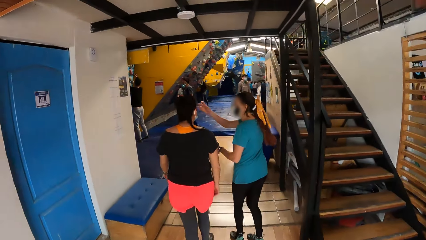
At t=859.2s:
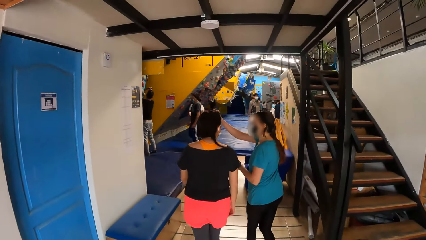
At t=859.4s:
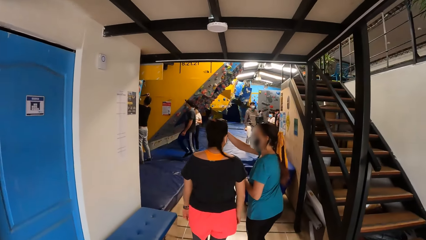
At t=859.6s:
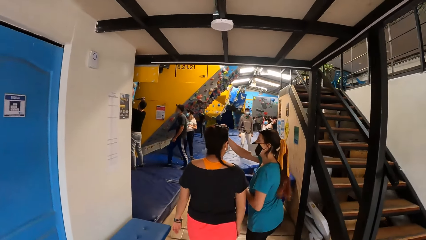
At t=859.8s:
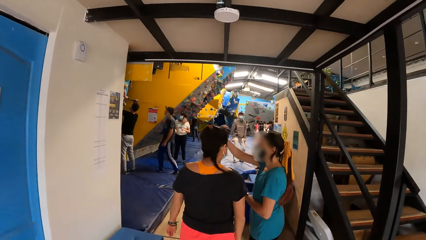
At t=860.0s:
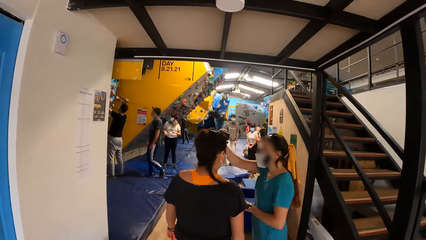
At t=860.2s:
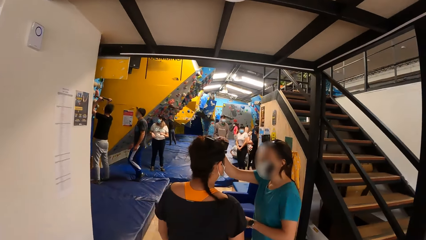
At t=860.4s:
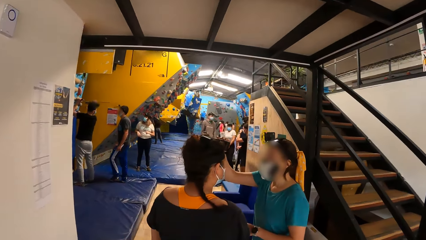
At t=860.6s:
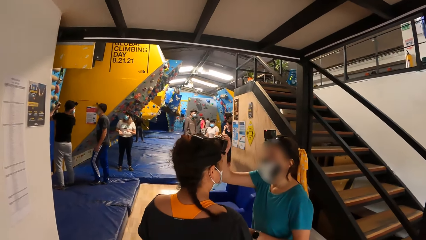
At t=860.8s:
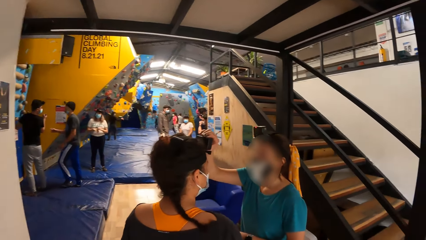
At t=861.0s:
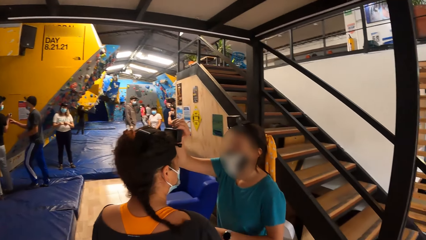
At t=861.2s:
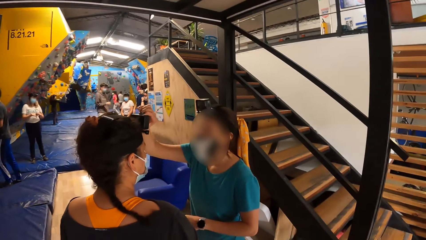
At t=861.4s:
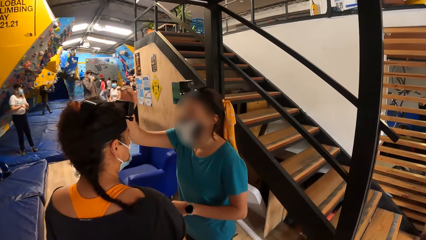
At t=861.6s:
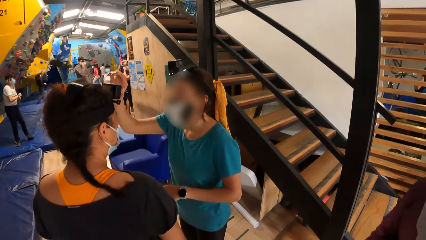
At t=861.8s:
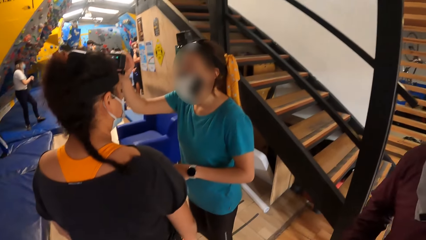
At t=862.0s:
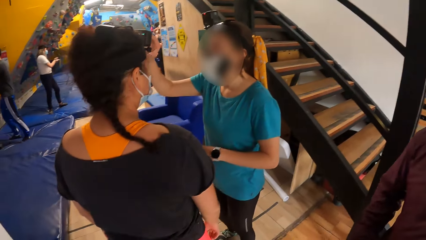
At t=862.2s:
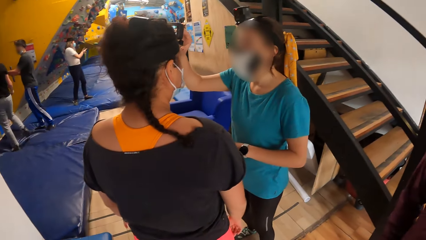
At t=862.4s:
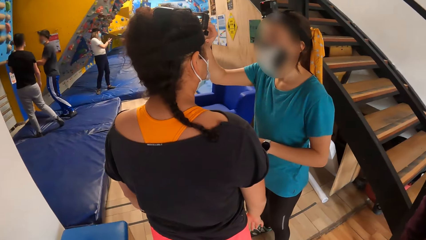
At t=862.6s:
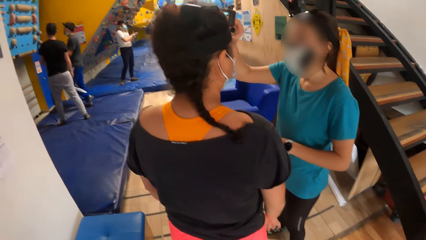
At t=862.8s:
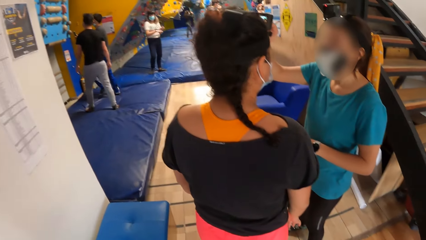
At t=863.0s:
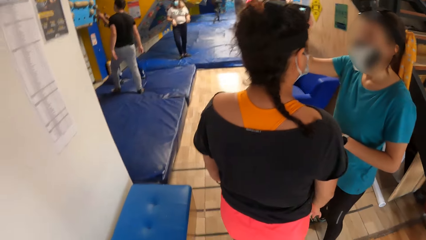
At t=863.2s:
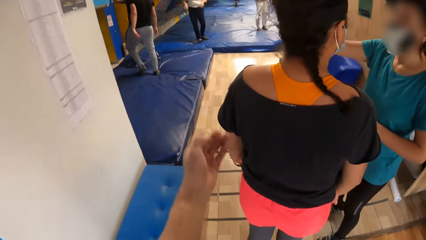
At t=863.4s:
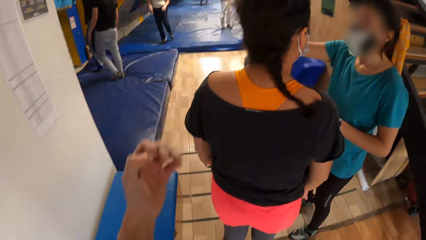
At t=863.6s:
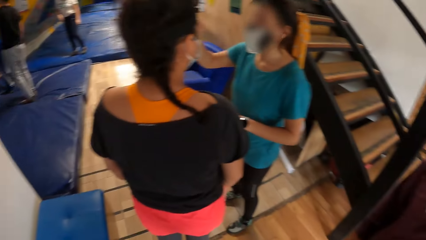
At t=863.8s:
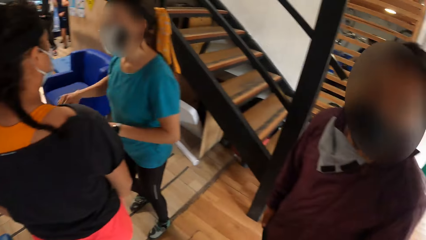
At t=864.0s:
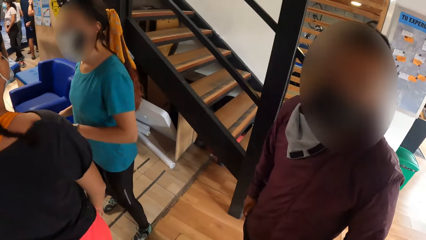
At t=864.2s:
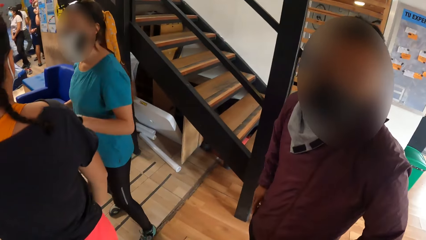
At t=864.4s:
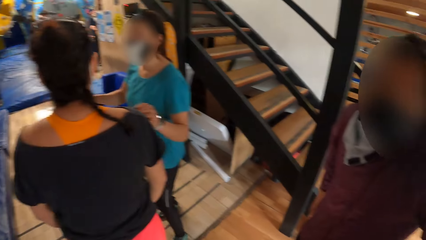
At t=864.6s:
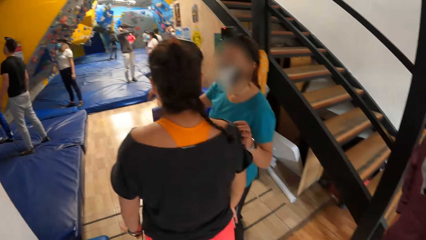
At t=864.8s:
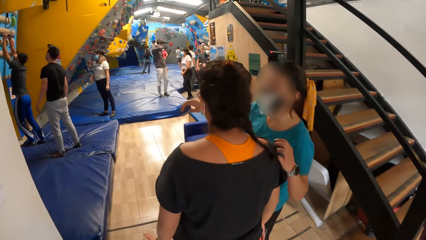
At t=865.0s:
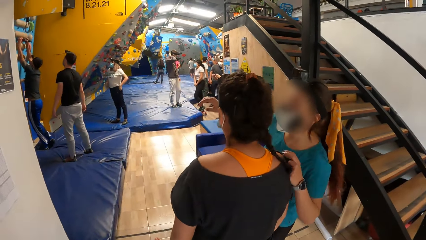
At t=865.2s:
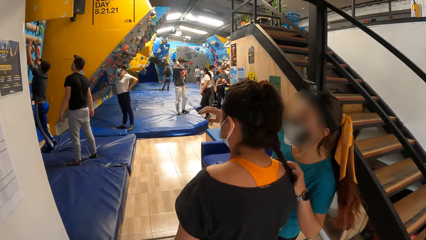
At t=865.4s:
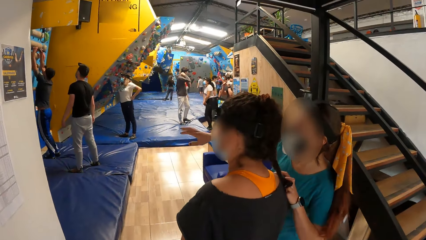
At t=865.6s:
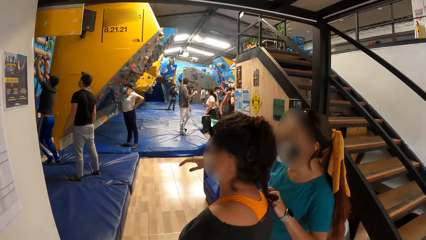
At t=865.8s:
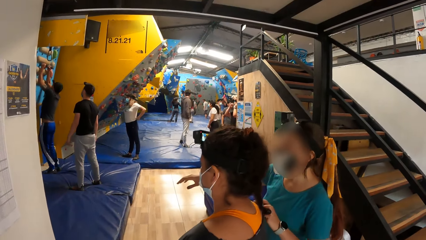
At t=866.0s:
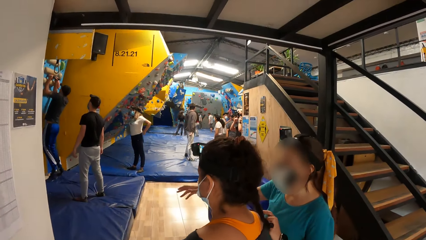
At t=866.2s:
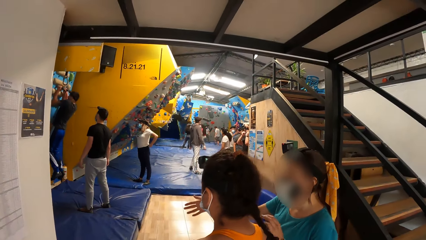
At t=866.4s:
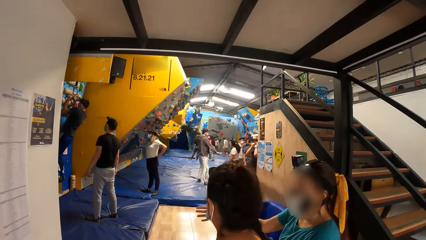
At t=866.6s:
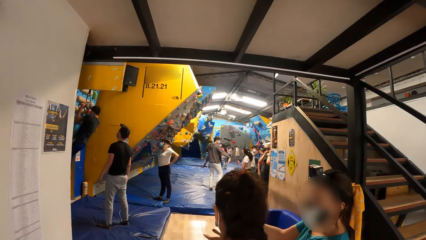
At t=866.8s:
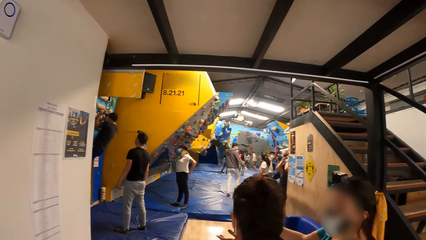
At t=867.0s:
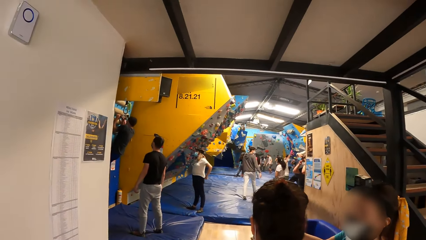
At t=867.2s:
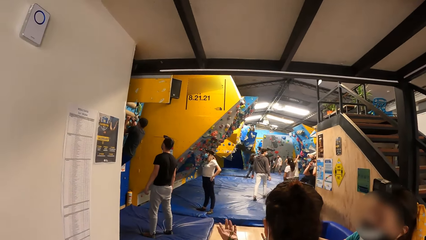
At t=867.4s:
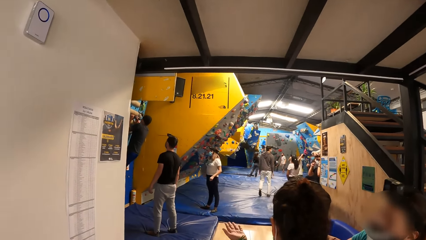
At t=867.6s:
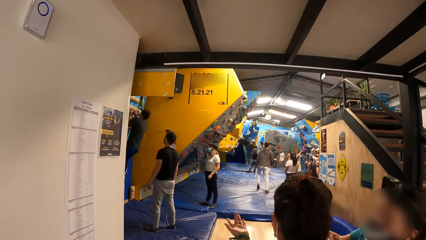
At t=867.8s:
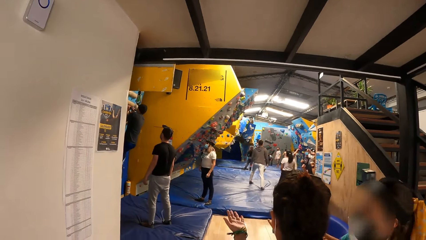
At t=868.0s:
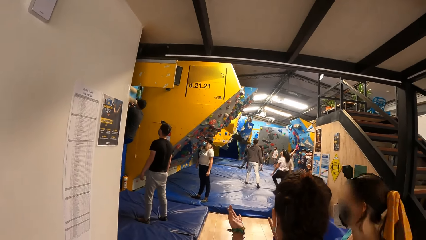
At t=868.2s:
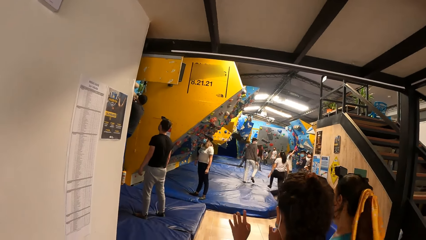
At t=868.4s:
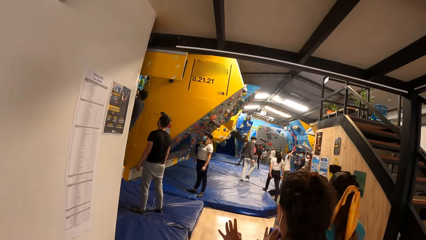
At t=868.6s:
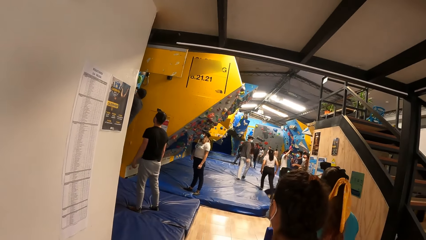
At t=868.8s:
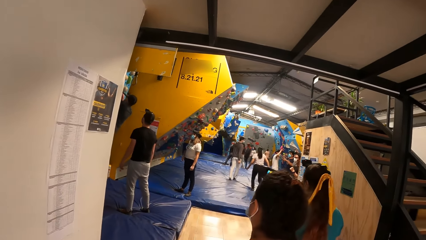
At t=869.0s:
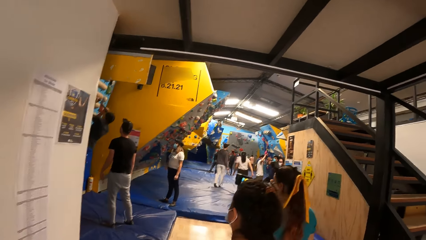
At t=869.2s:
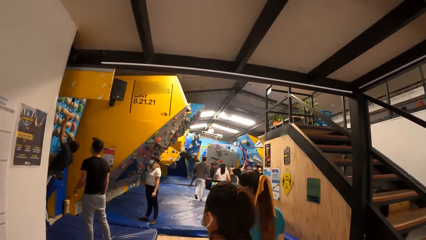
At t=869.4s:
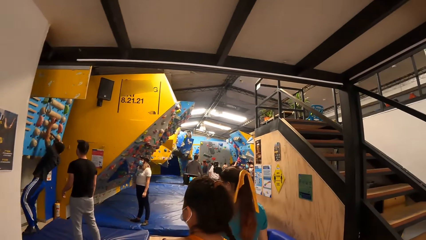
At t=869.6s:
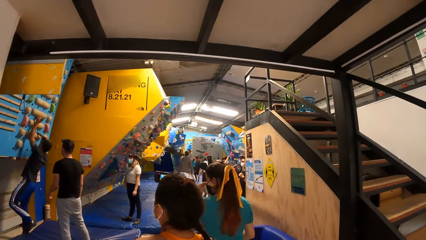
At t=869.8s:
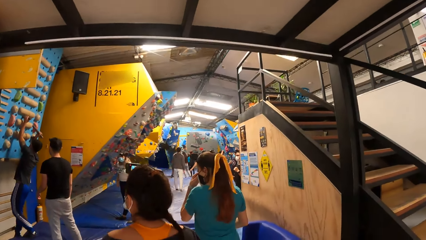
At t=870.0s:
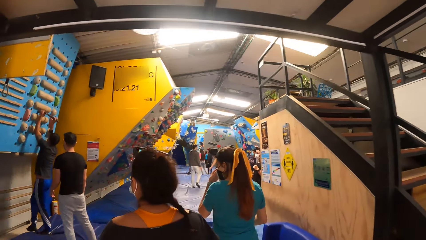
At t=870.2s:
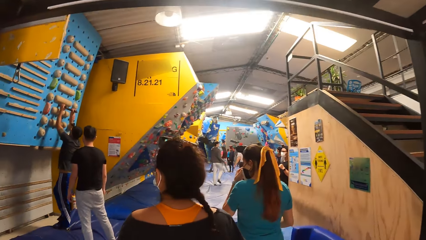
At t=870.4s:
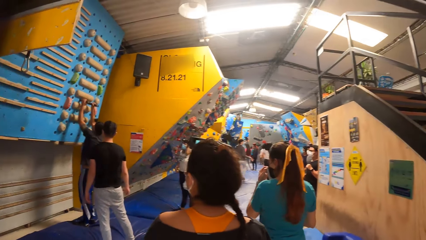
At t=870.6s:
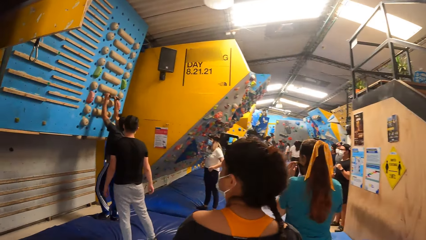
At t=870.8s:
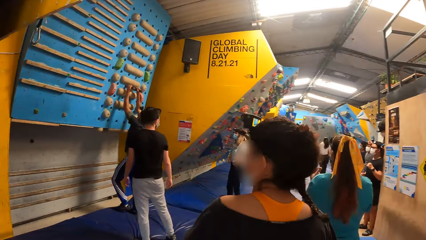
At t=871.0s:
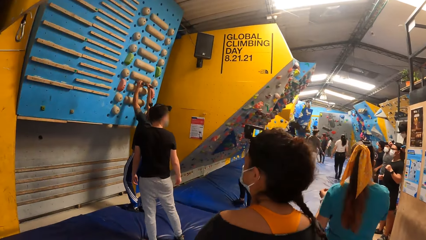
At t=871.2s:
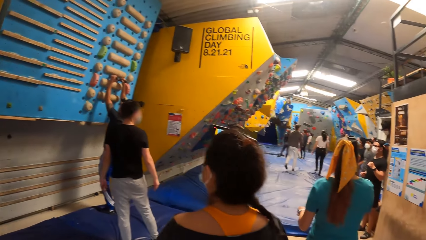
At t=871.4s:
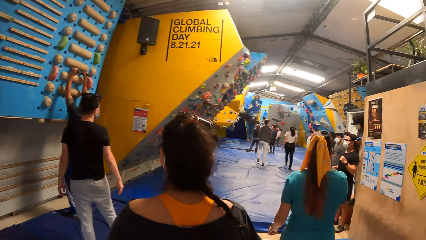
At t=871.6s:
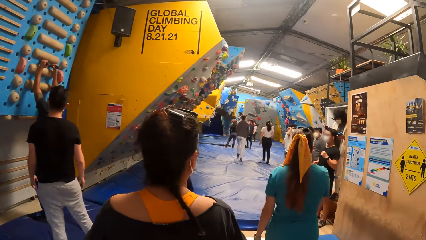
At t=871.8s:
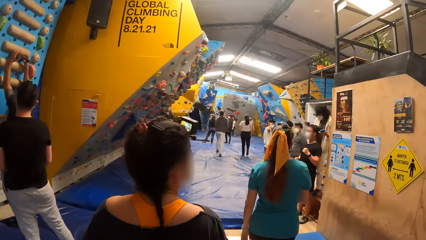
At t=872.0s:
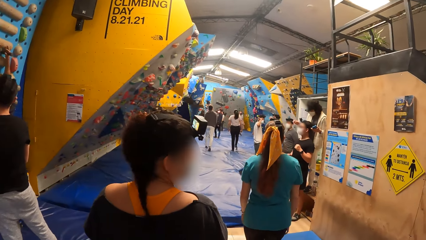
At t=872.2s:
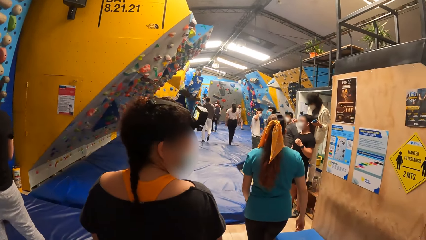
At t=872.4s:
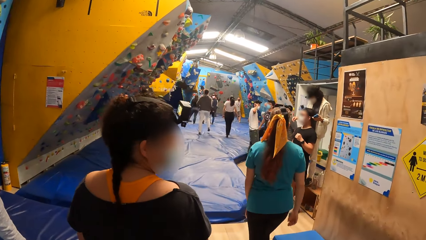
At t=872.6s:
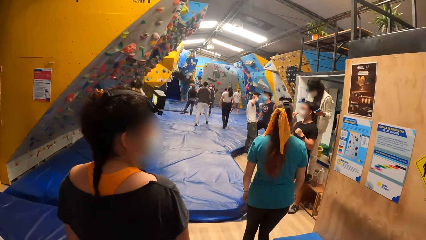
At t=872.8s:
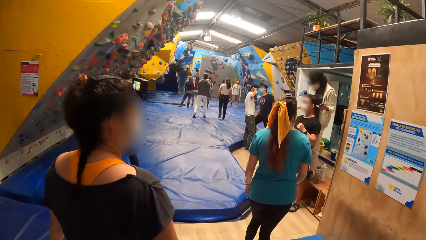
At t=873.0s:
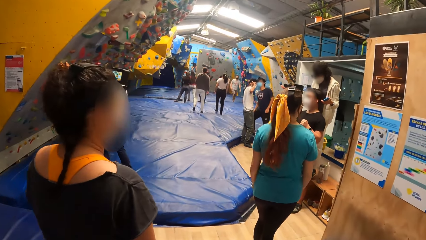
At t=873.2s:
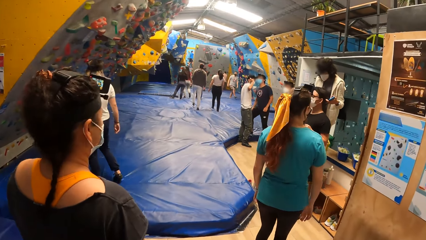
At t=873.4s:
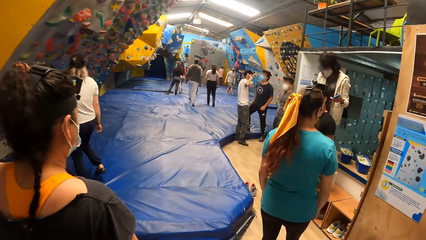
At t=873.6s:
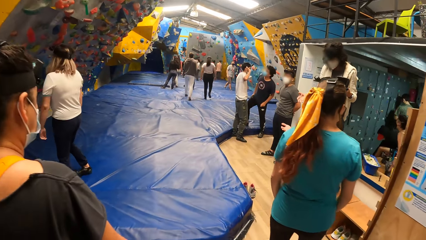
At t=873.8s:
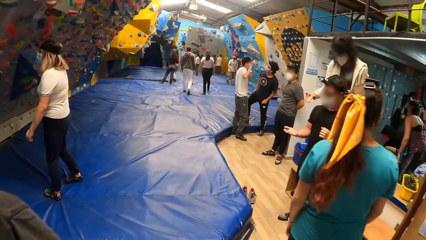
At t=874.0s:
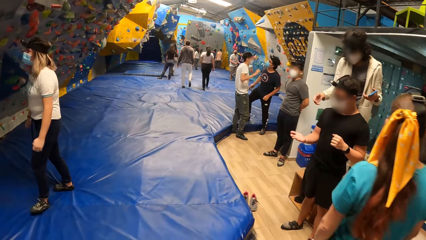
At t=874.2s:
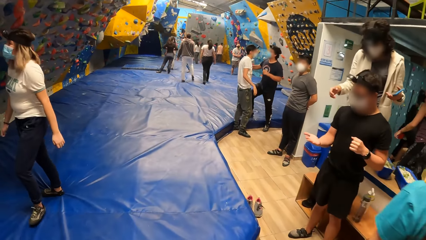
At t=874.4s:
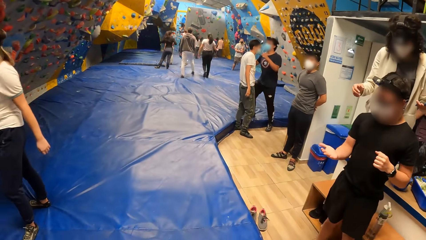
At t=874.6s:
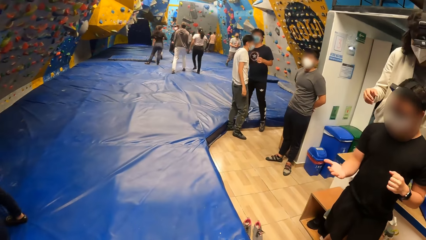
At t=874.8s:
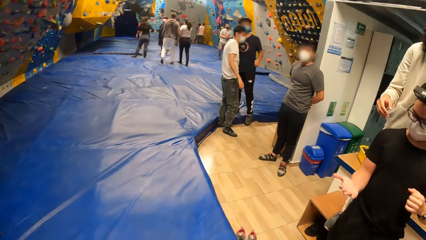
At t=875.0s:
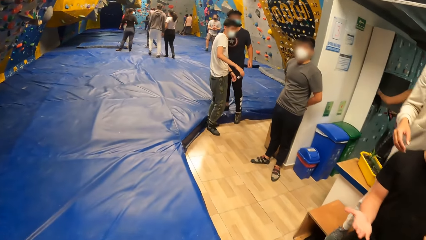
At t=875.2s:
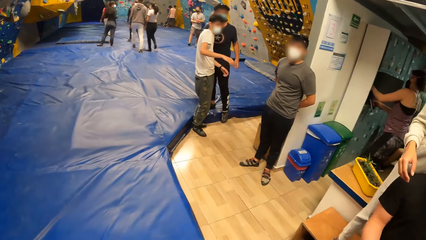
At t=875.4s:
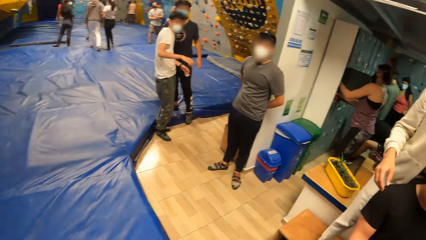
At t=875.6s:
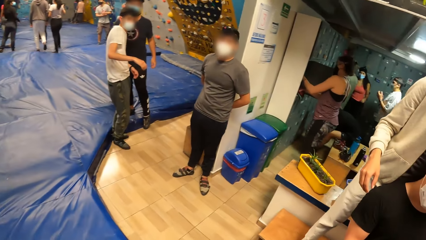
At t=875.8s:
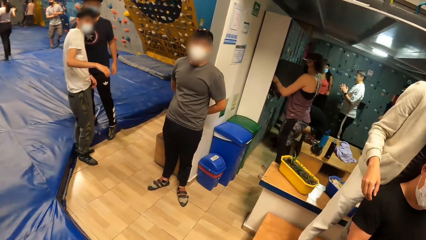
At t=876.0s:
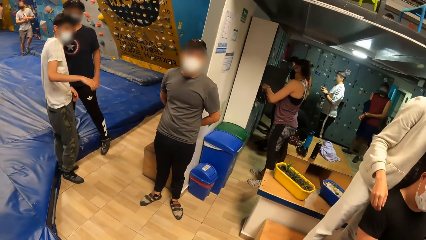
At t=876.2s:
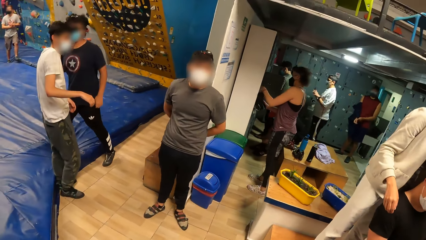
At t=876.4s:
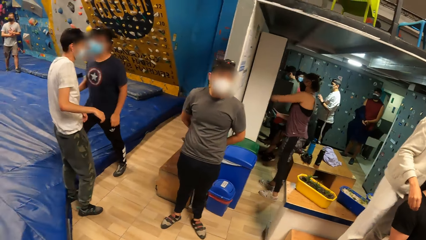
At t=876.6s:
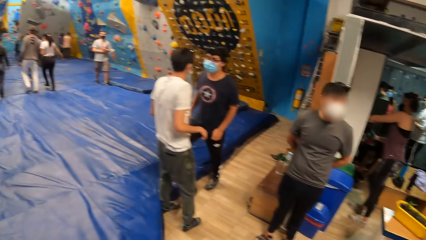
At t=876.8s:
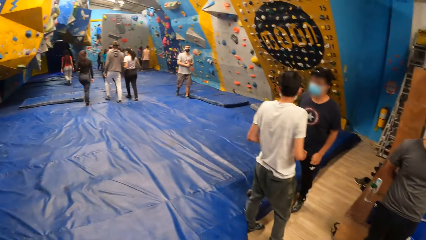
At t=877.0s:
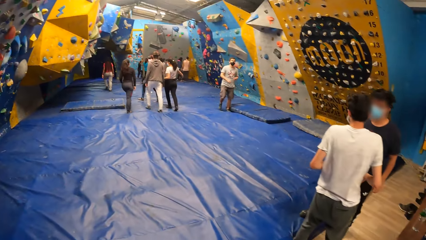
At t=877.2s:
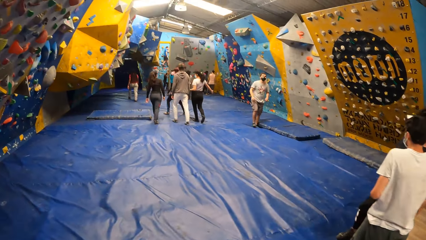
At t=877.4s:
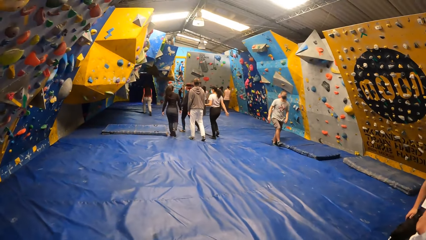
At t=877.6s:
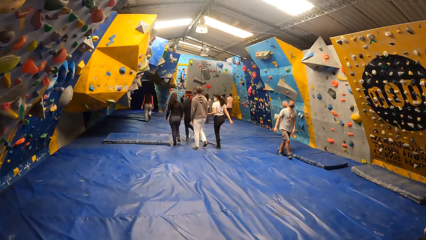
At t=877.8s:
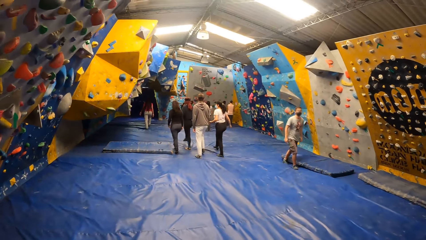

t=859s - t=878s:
The woman adjusts a camera on another woman's head with her right hand. The man converses with the camera wearer. The first woman converses with the other woman. The camera wearer walks around the place.
